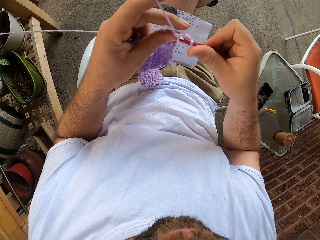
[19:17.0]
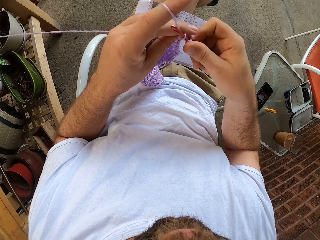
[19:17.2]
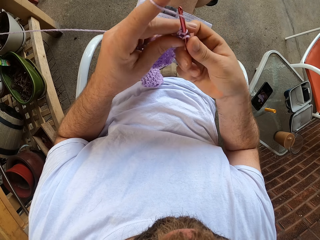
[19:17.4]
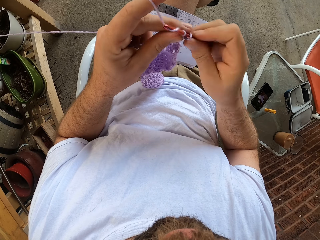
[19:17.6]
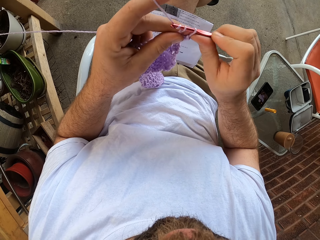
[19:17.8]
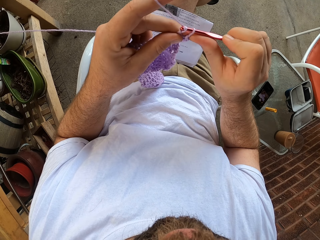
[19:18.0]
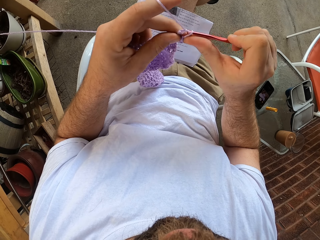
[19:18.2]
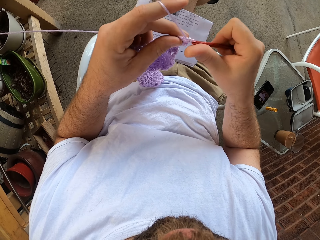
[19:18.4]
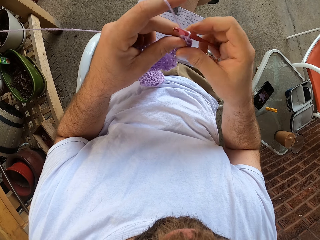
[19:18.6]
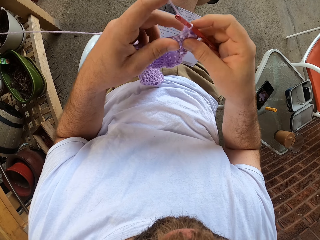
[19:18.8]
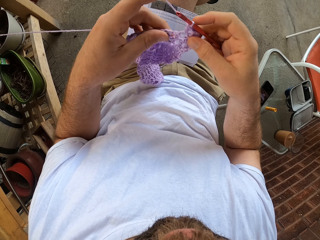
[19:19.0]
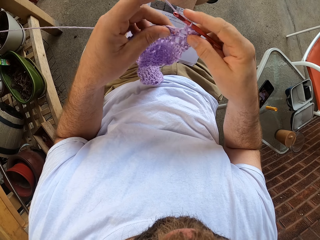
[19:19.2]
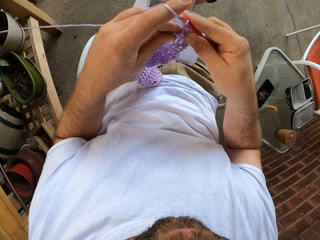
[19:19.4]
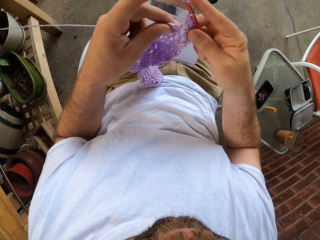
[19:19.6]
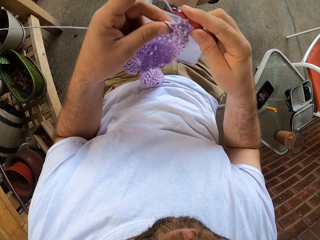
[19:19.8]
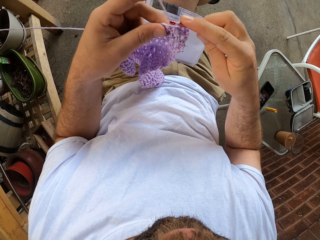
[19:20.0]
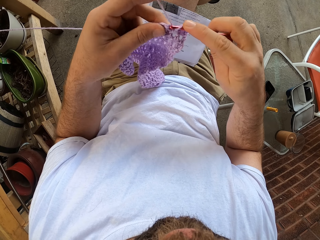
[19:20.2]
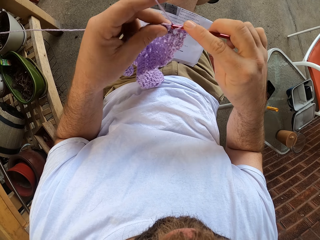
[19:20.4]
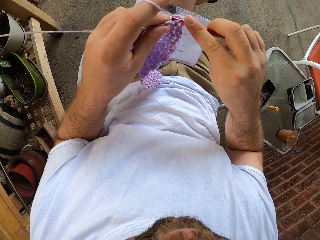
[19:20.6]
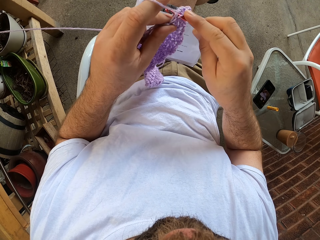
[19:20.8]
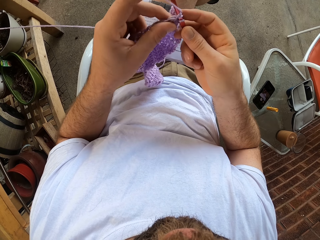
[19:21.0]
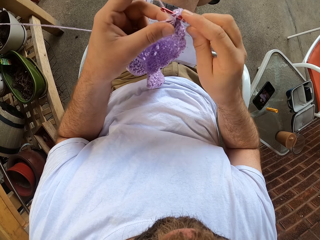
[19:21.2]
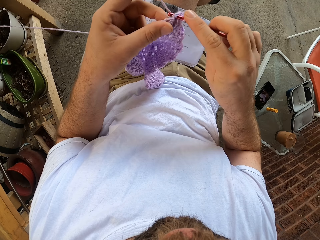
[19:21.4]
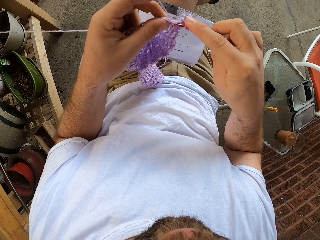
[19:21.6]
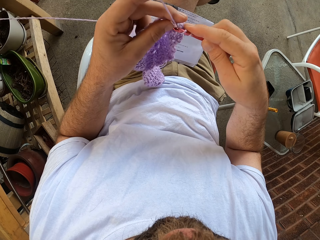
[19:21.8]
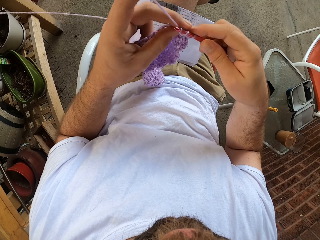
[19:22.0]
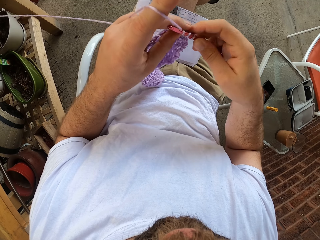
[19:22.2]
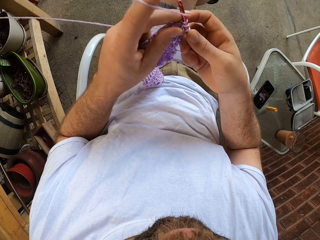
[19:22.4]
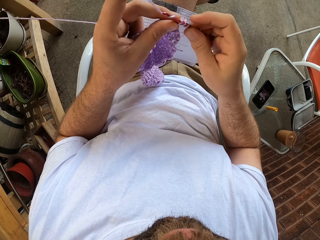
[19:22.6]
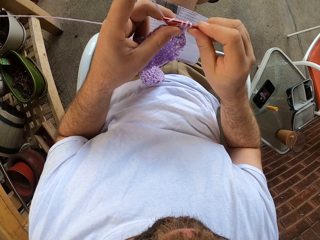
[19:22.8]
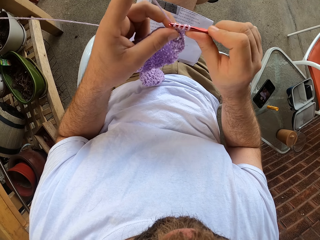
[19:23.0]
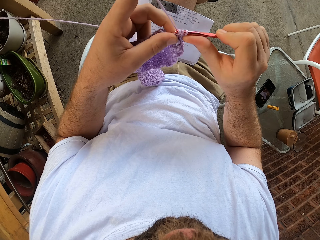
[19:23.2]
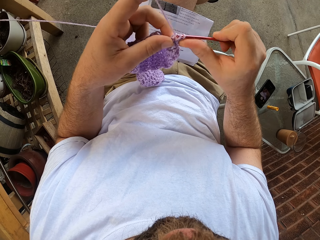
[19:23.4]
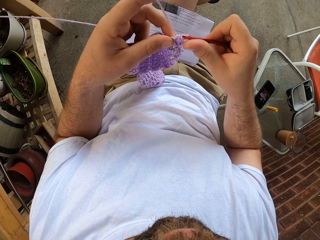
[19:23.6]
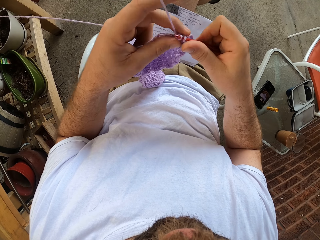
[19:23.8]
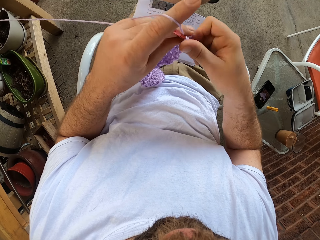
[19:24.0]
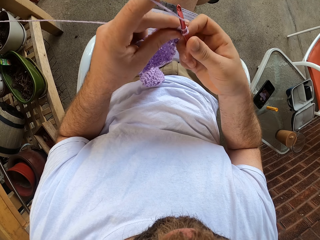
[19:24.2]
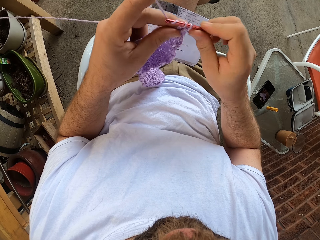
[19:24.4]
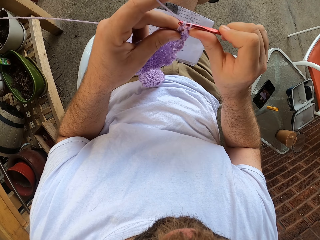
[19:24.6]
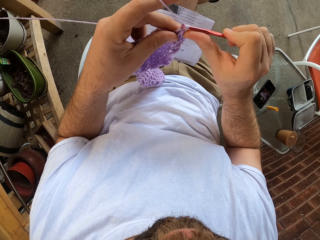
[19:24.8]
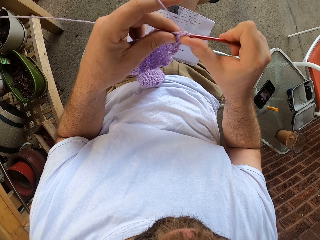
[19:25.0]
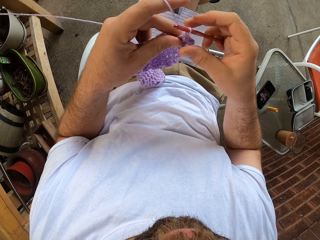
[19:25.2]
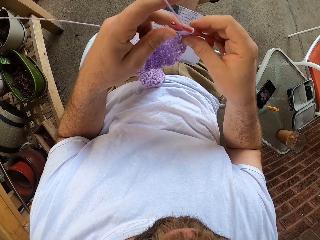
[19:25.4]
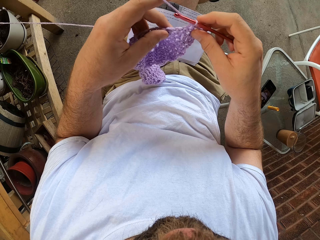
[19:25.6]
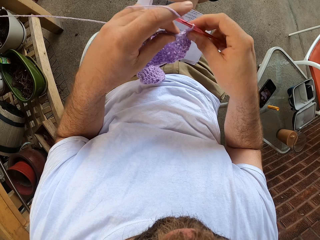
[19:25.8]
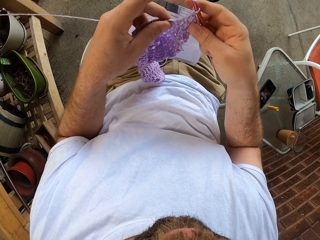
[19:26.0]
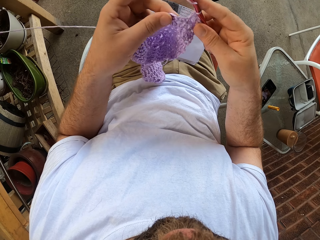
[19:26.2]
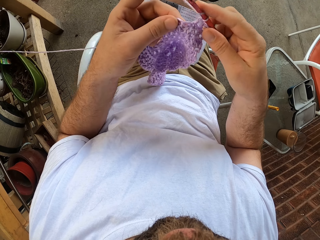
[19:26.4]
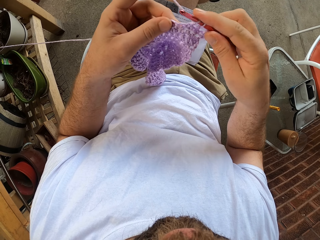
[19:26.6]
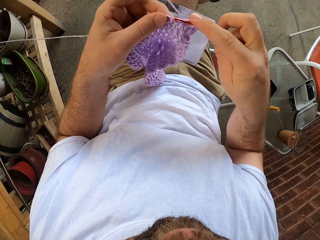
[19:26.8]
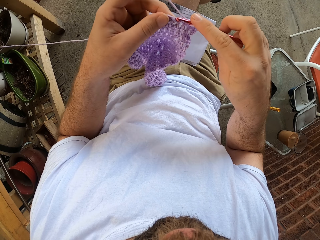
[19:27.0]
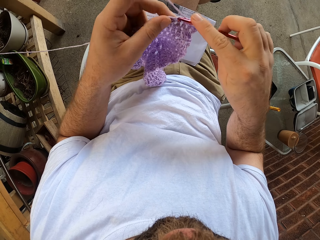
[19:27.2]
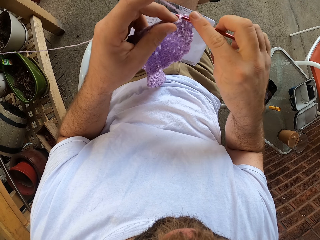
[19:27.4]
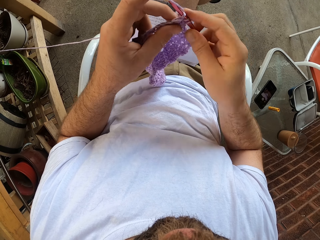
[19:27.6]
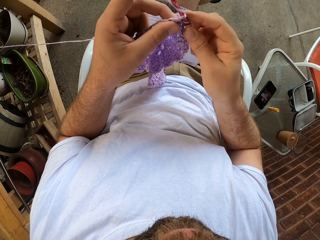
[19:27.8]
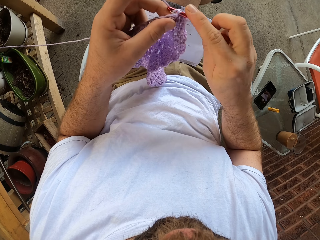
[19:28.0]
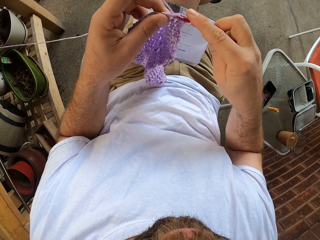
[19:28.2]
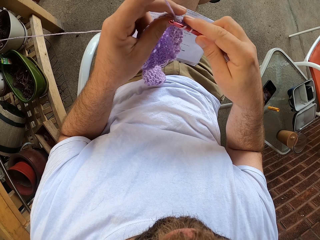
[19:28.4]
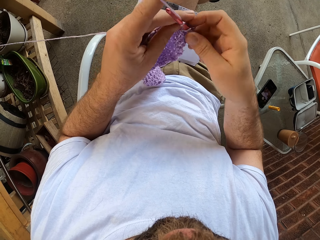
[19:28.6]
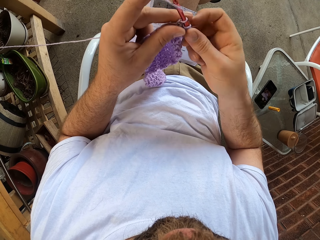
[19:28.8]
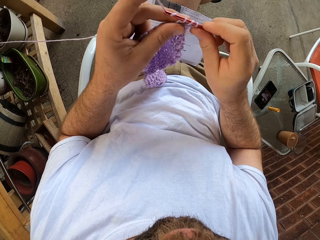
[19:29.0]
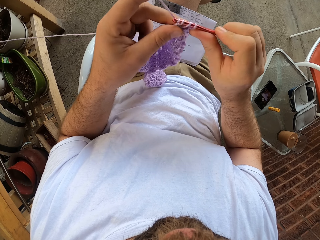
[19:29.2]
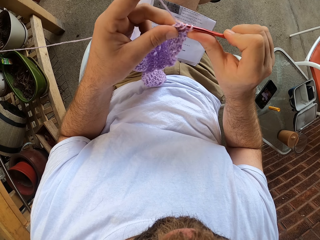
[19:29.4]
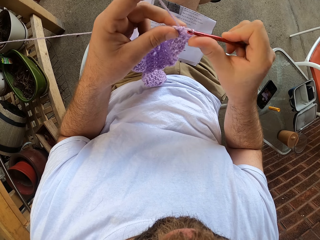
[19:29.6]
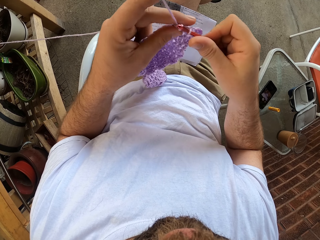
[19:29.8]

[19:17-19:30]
The camera wearer adjusts the fabric. They loop the yarn around the crochet hook. They crochet the fabric using the crochet hook. They adjust the fabric. They loop the yarn around the crochet hook. They crochet the fabric using the crochet hook.

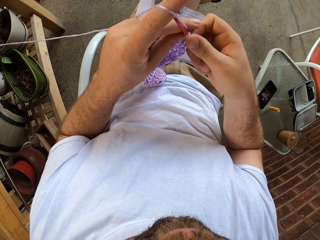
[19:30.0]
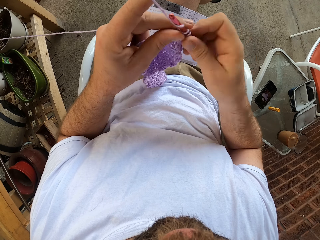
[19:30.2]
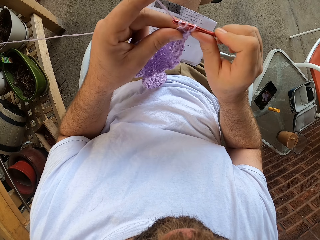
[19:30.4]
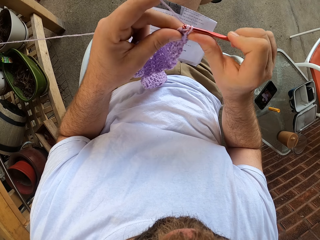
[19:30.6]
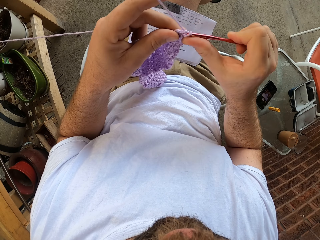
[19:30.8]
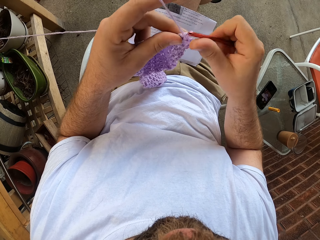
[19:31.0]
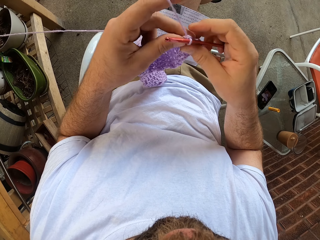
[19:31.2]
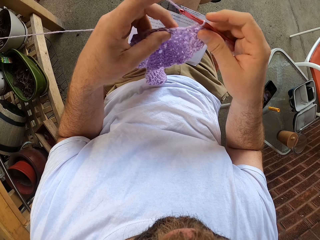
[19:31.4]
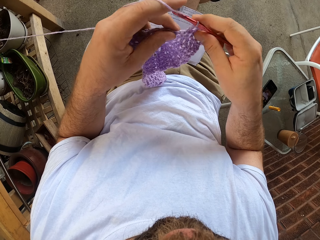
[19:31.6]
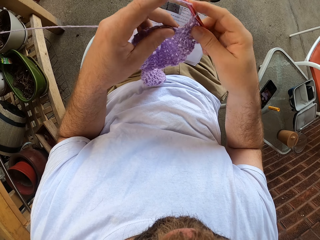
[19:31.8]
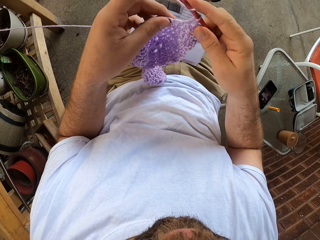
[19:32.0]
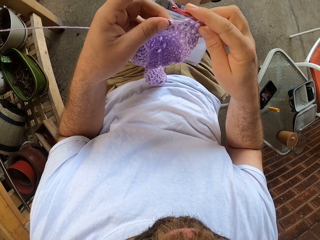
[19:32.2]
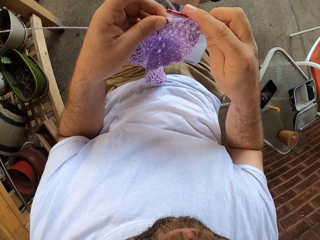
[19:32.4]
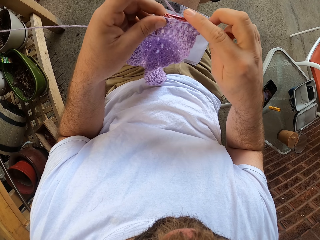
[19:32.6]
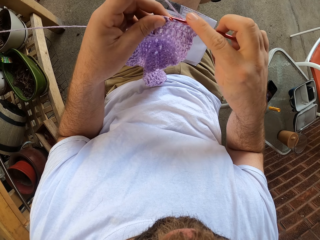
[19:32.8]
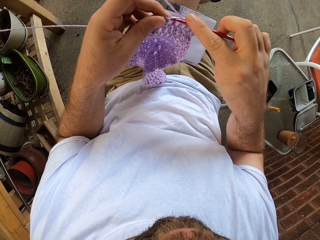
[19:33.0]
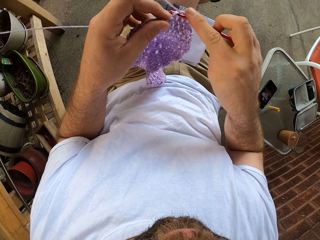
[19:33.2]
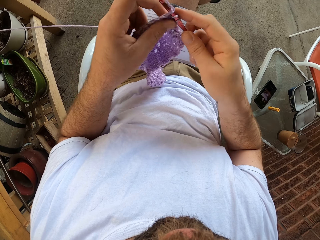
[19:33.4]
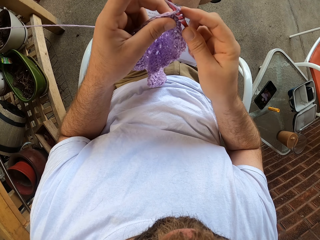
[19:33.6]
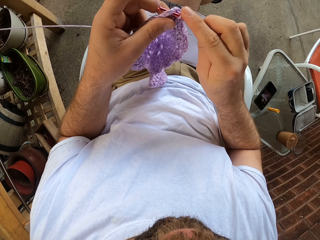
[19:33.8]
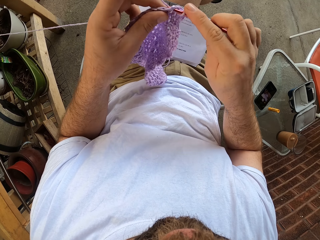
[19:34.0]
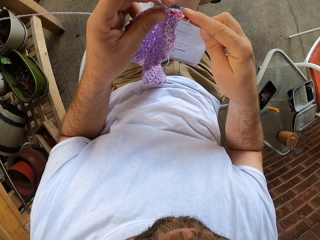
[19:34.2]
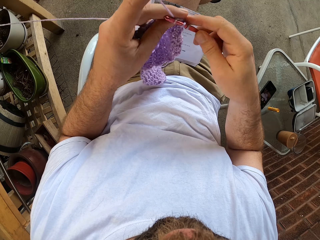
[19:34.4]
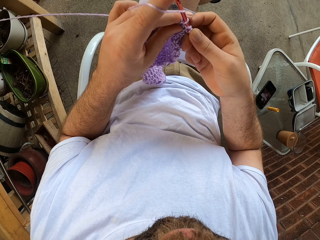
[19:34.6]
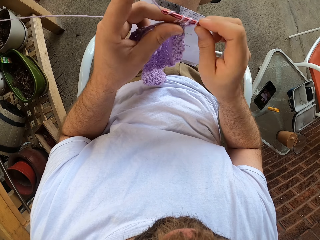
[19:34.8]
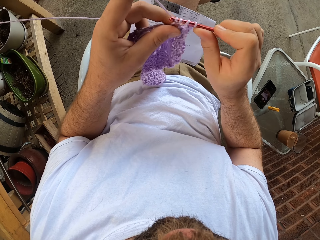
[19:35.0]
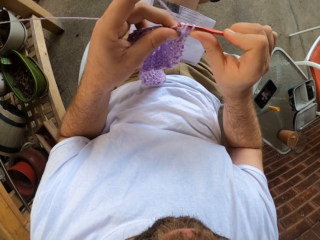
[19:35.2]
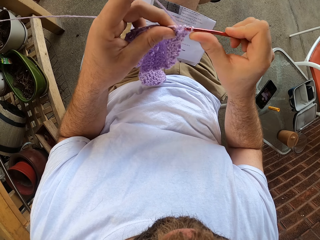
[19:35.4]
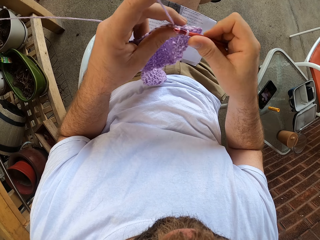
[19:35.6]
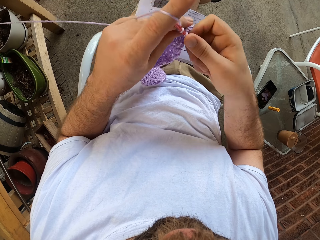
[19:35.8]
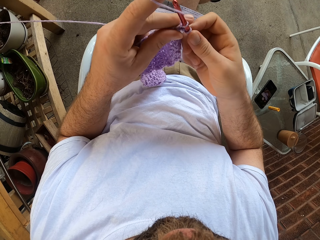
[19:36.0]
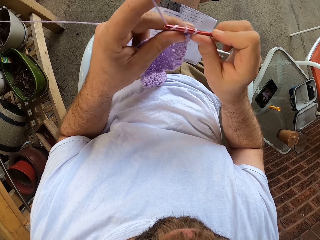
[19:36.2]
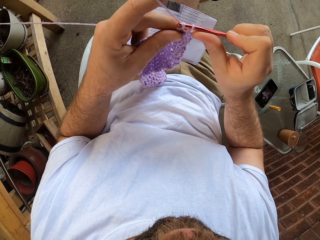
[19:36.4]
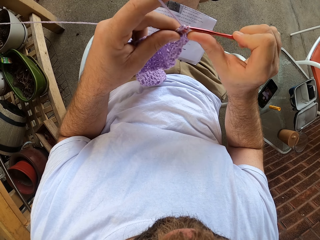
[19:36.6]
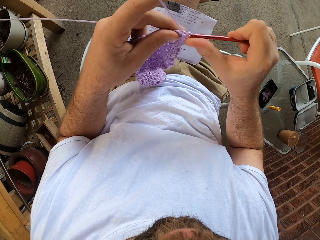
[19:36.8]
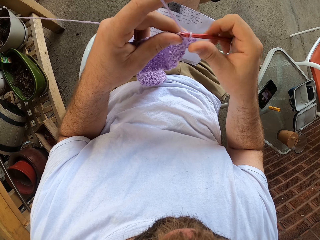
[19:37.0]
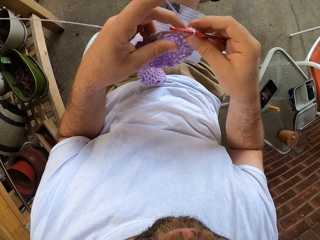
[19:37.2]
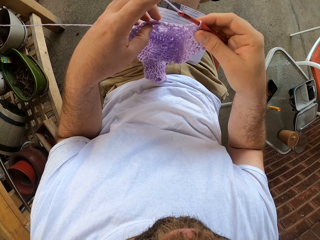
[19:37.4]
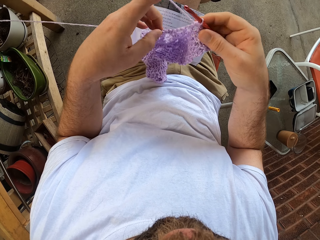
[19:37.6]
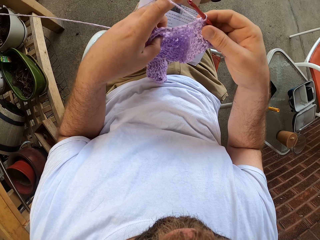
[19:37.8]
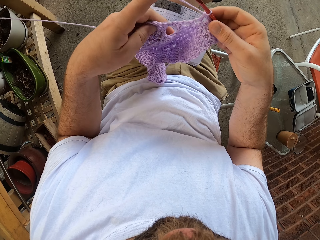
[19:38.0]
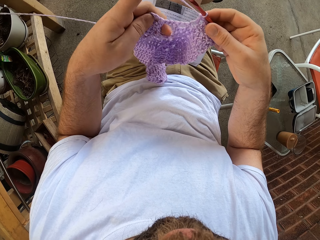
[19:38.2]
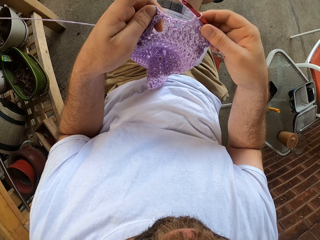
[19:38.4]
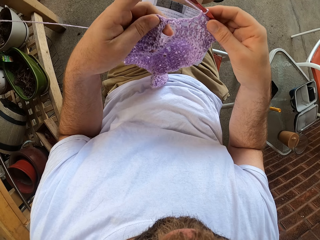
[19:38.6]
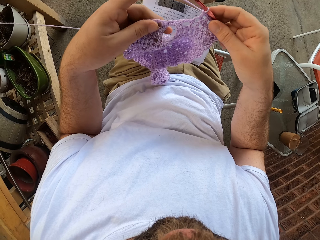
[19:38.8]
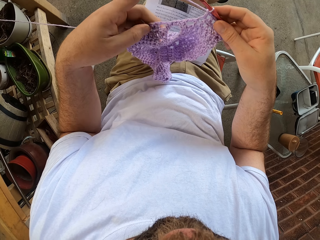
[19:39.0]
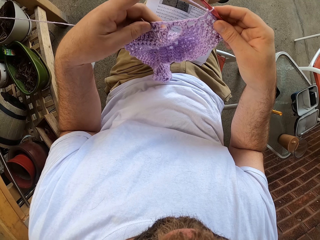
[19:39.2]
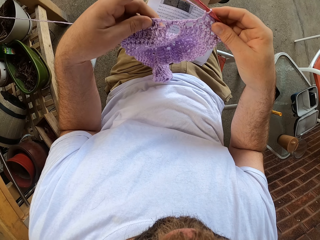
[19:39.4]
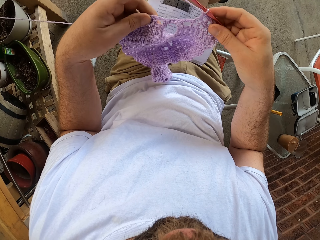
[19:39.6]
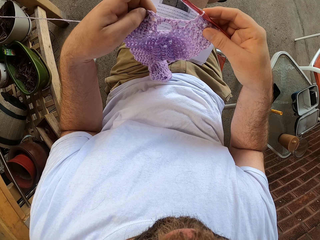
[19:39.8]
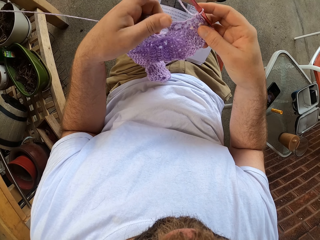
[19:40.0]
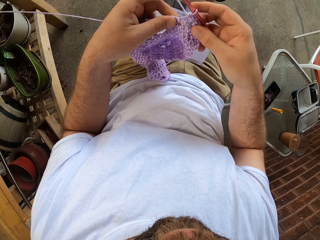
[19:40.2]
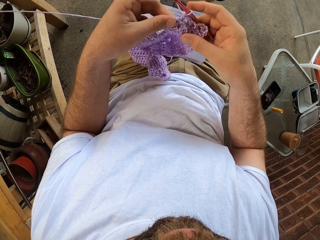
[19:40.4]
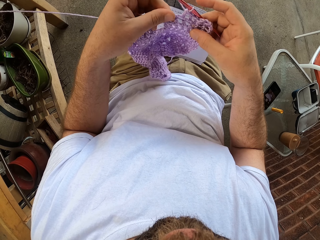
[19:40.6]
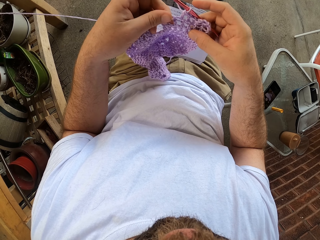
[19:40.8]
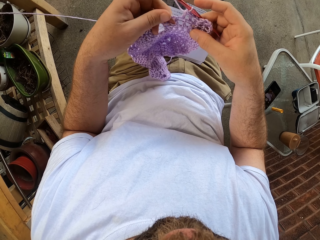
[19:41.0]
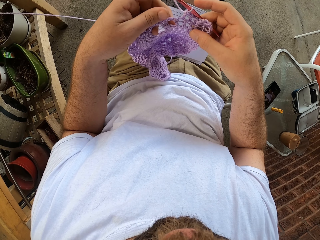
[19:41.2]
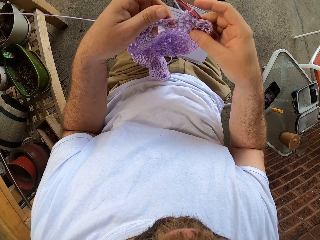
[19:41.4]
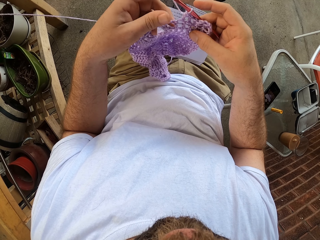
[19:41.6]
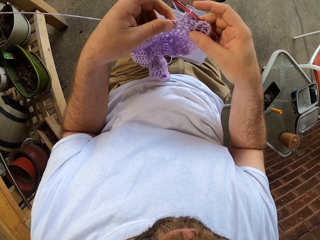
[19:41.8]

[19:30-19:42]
The camera wearer adjusts the fabric. He loops the yarn around the crochet hook. He crochets the fabric using the crochet hook. He adjusts the fabric with his left hand.
